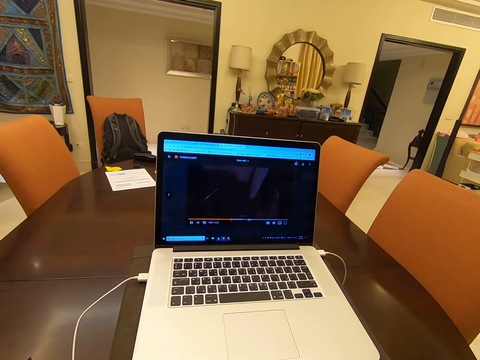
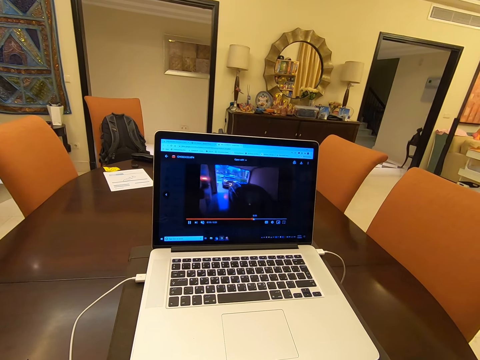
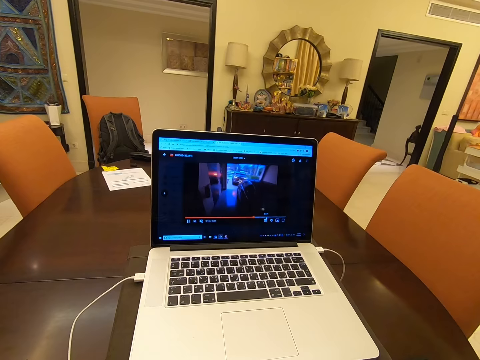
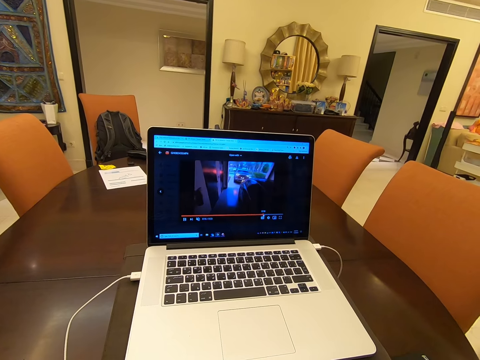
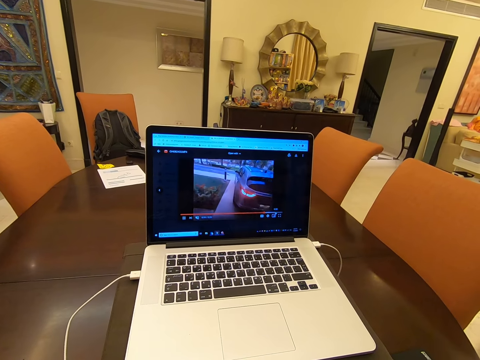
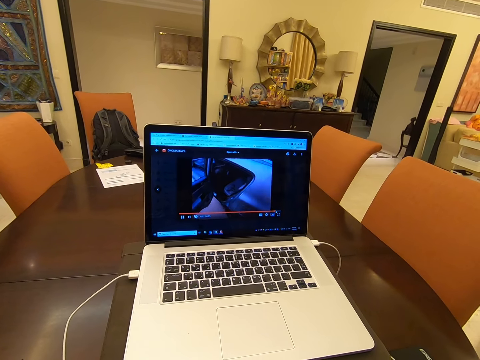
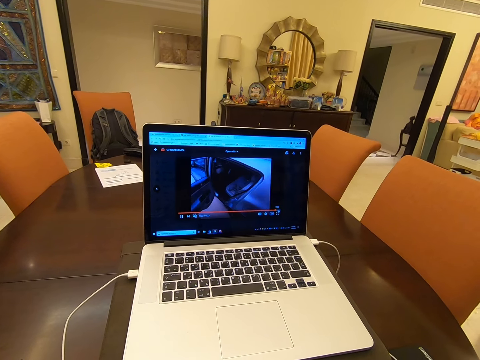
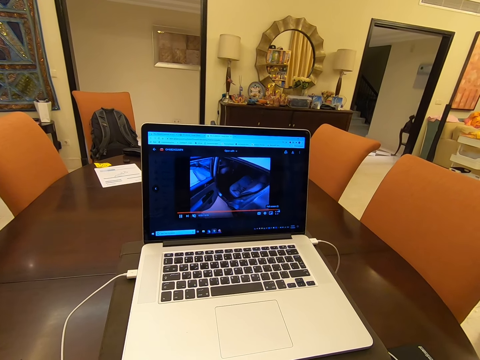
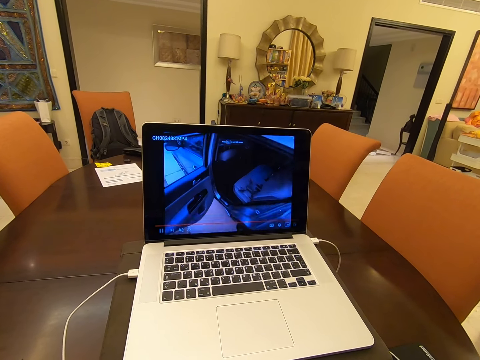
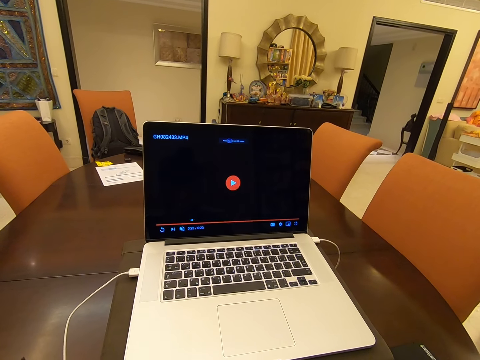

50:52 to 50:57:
The camera wearer forwards the video.

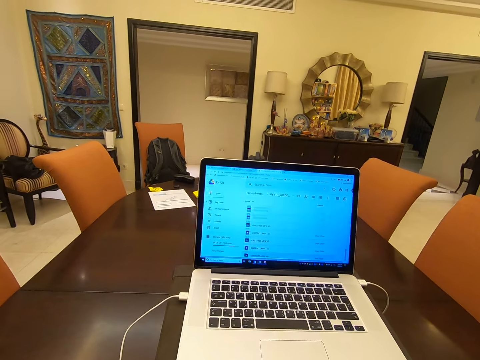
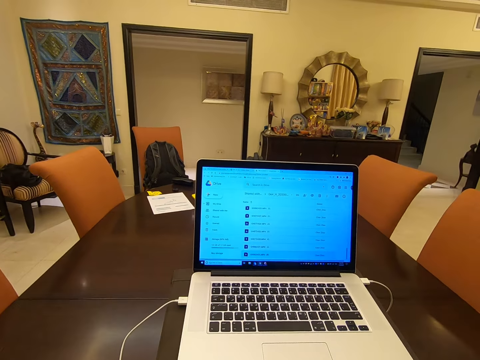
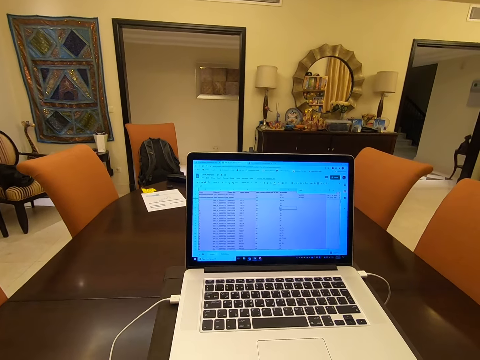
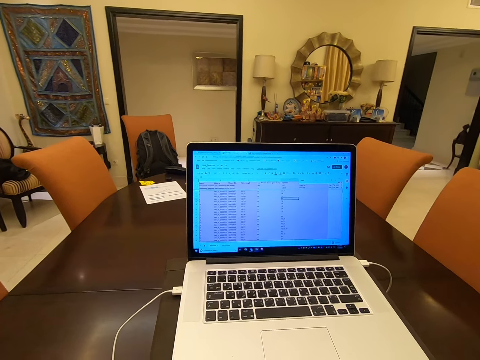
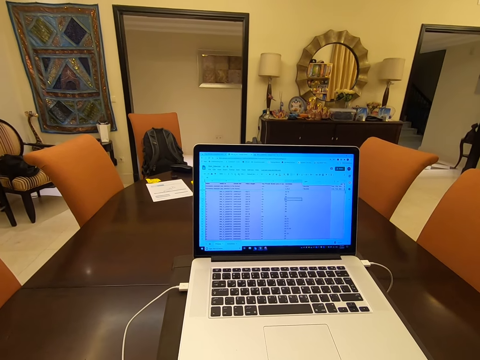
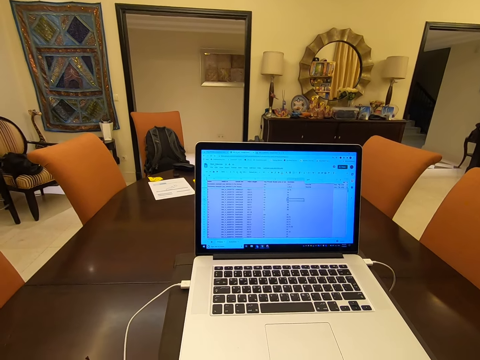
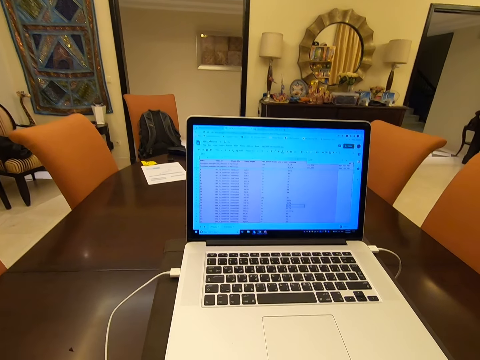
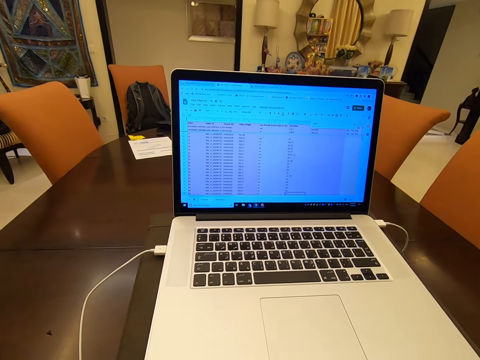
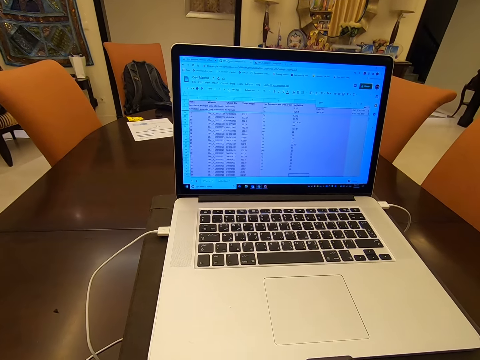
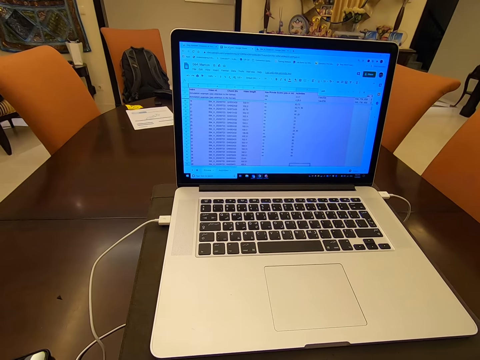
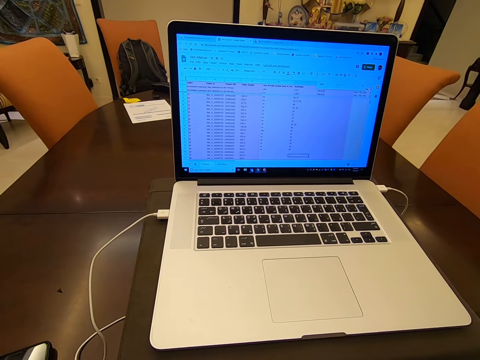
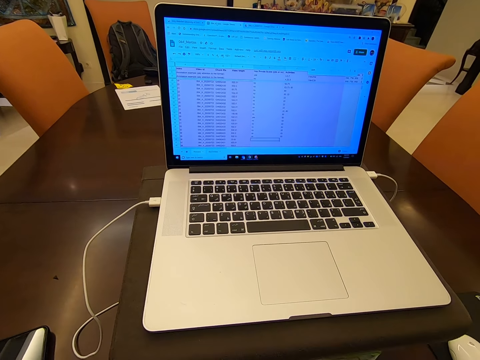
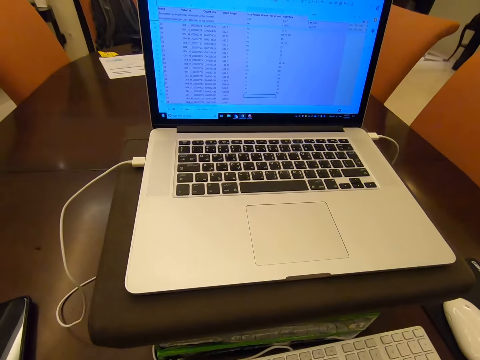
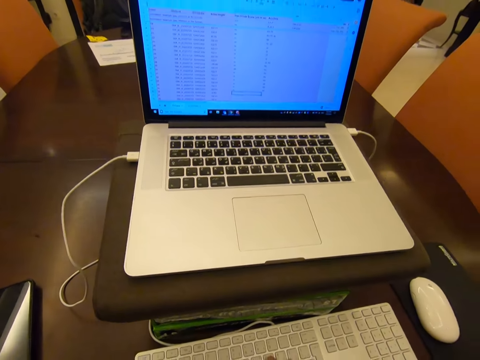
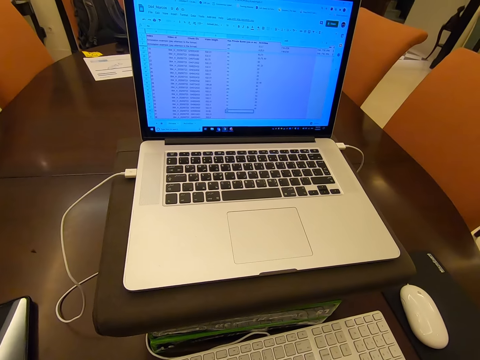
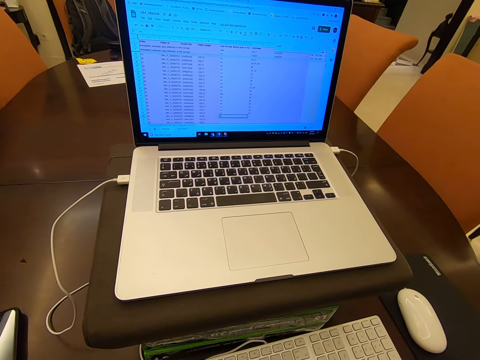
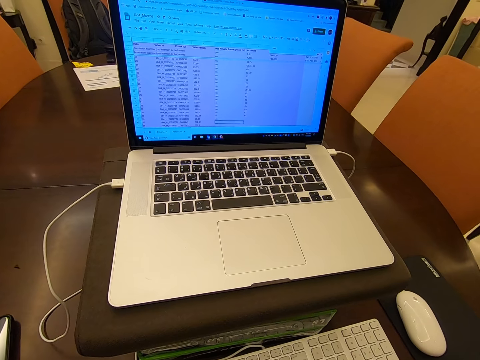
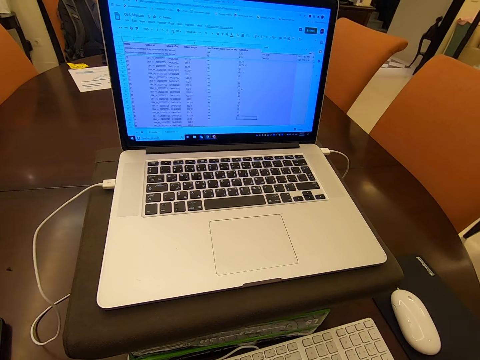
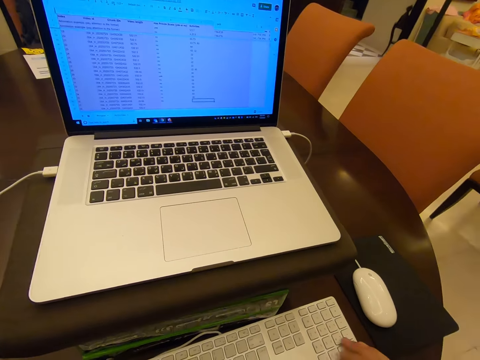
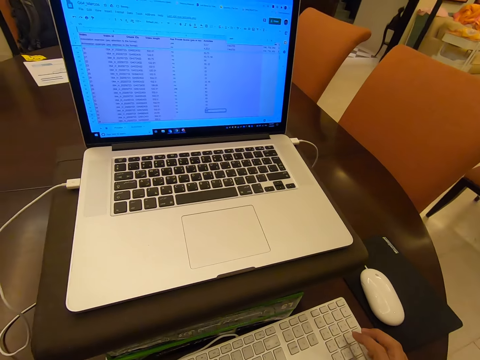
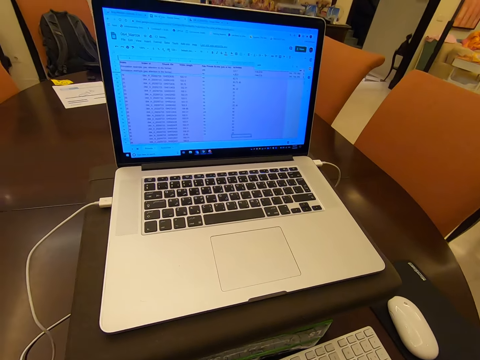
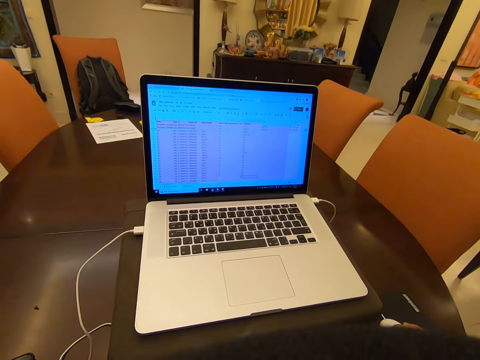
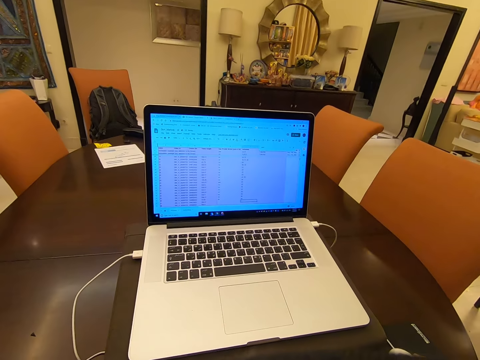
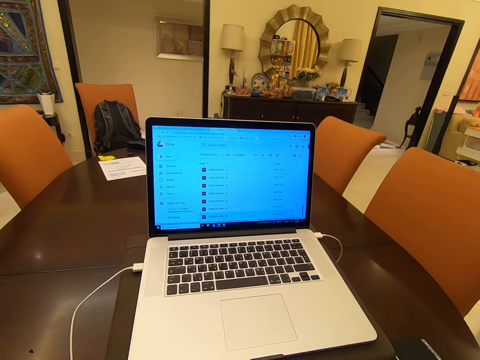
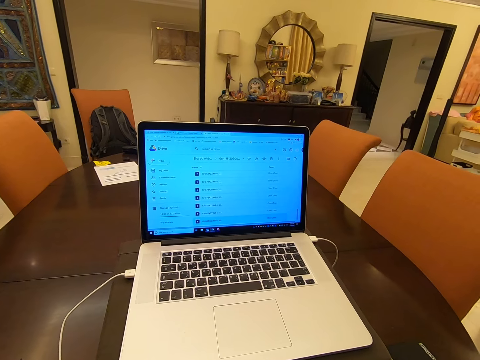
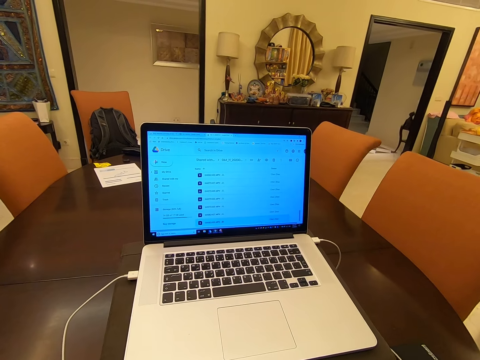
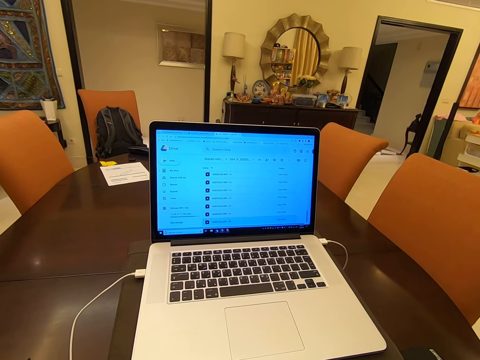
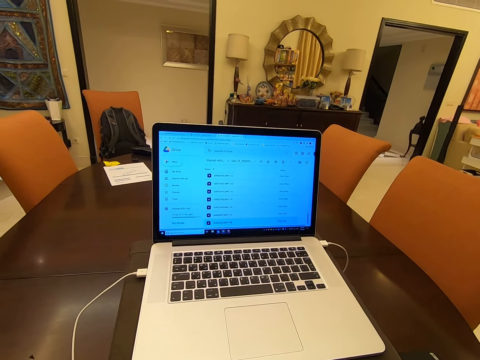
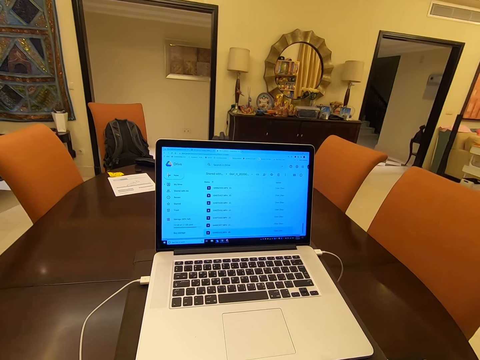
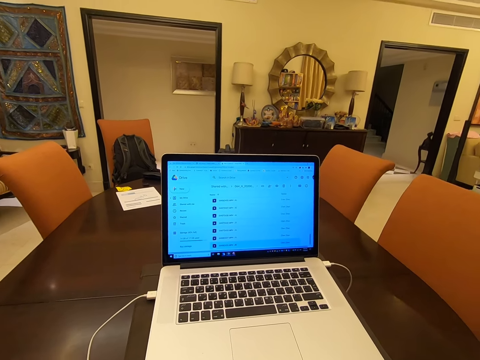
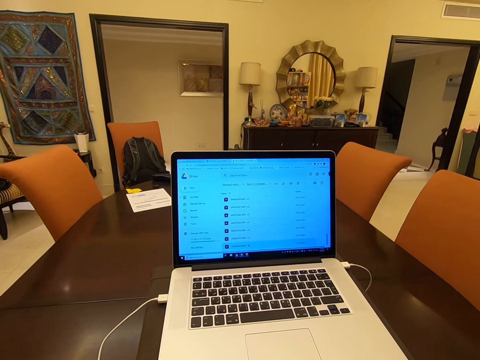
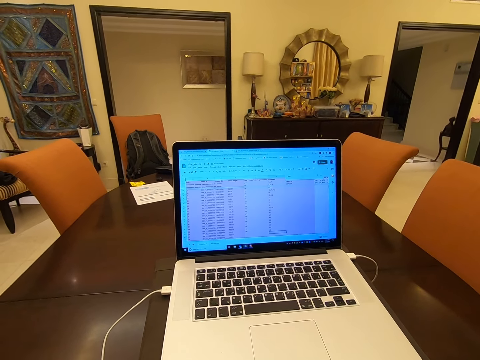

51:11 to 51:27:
The camera wearer selects the videos. They use the laptop and type on the keyboard. They use the laptop and use the mouse.

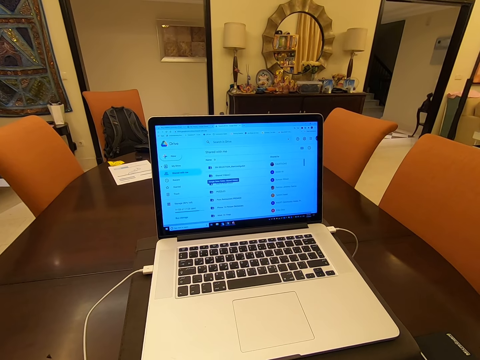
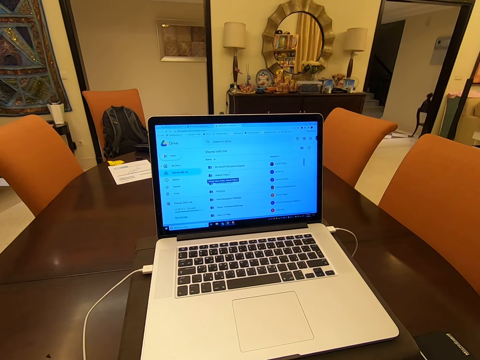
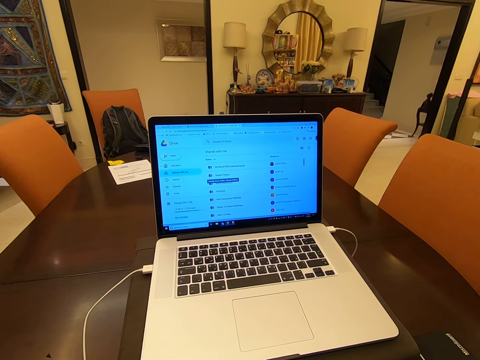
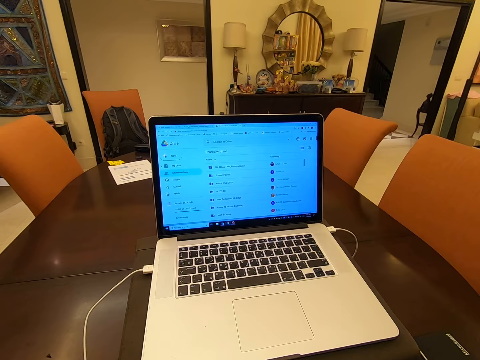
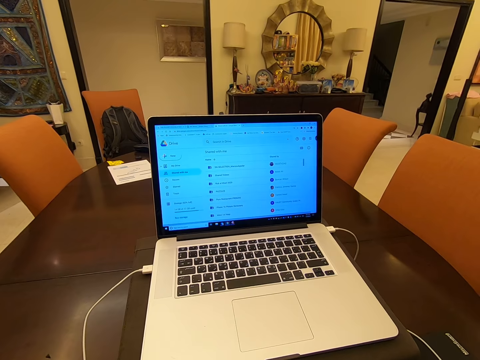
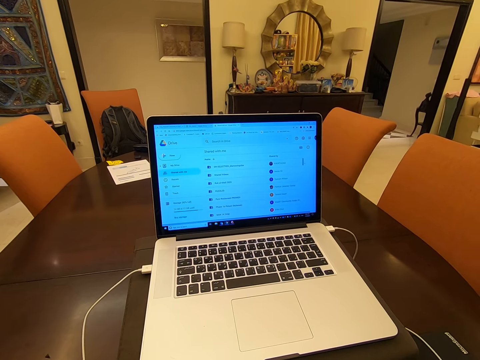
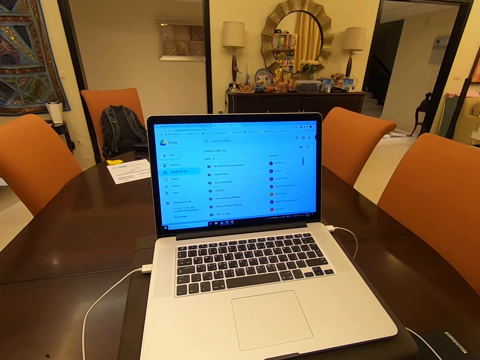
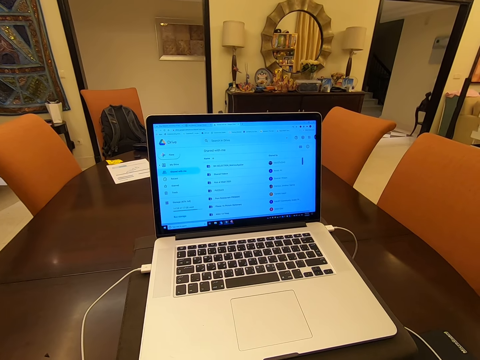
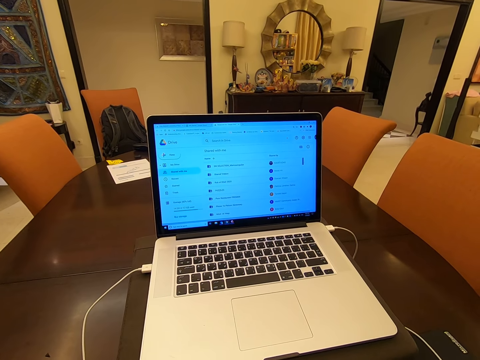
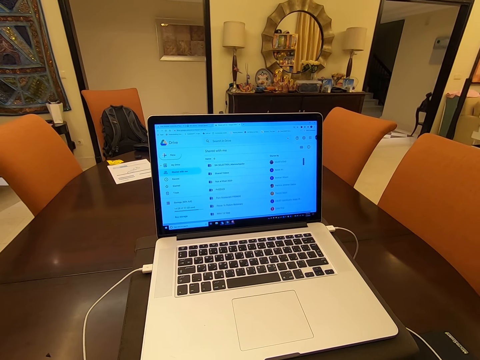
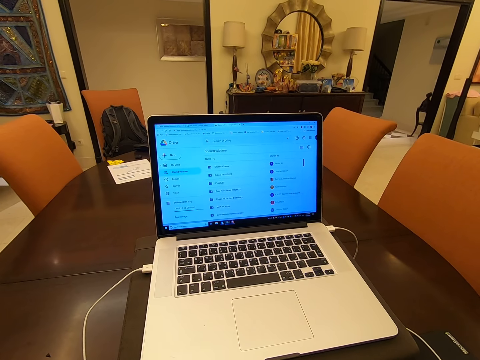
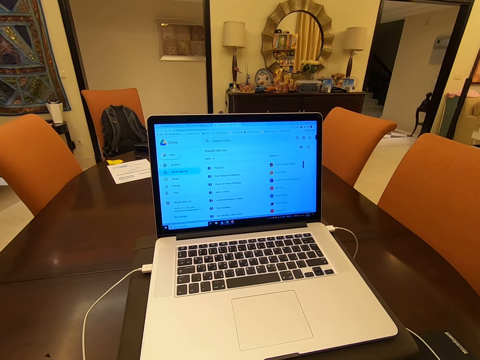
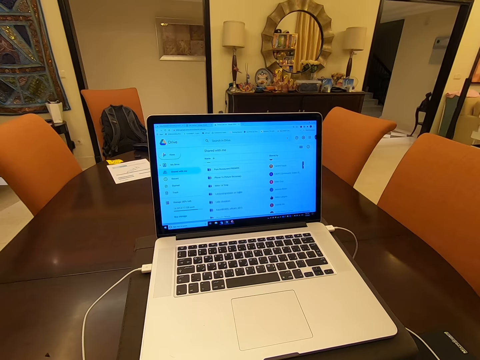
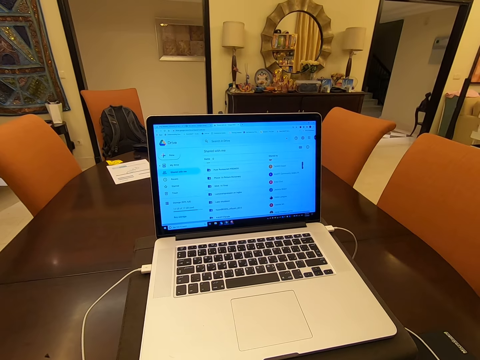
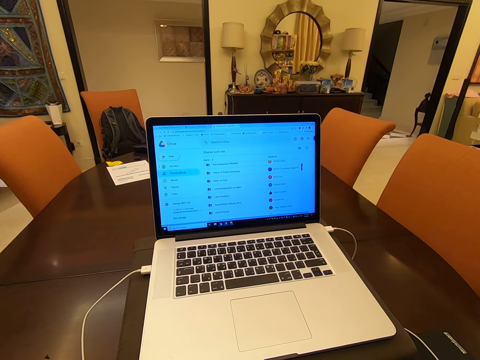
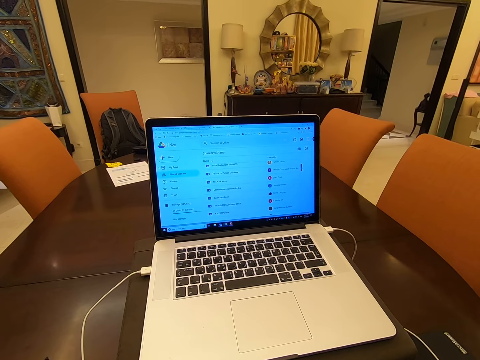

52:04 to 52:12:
A person talks to the camera wearer.
